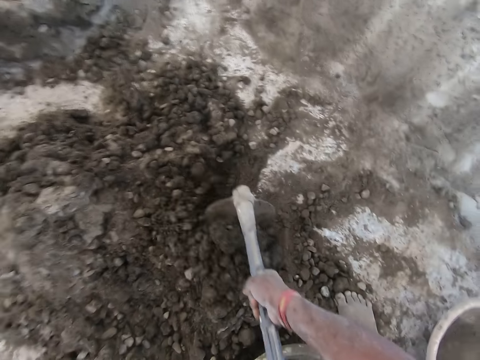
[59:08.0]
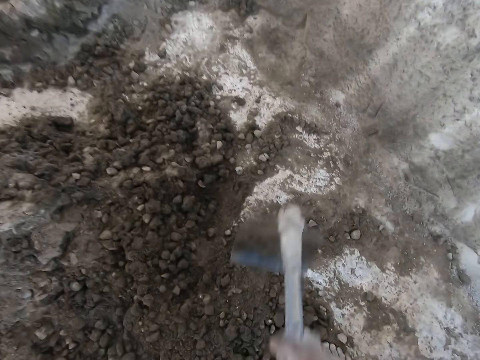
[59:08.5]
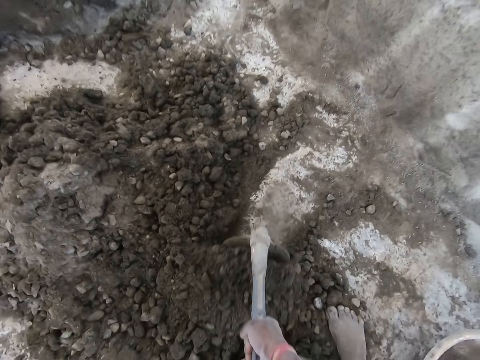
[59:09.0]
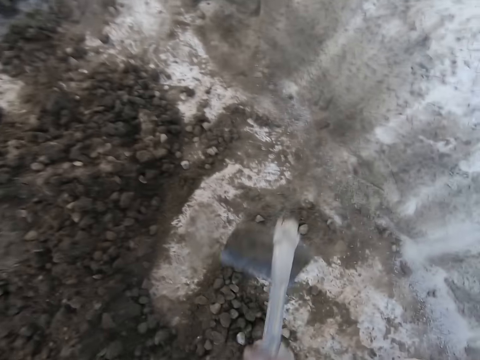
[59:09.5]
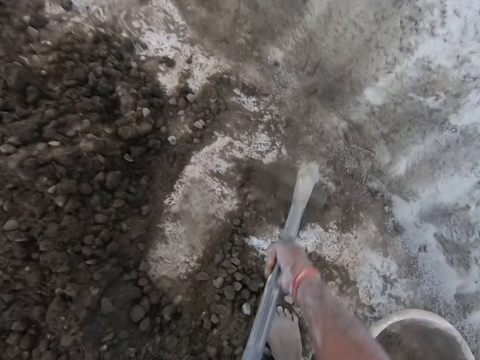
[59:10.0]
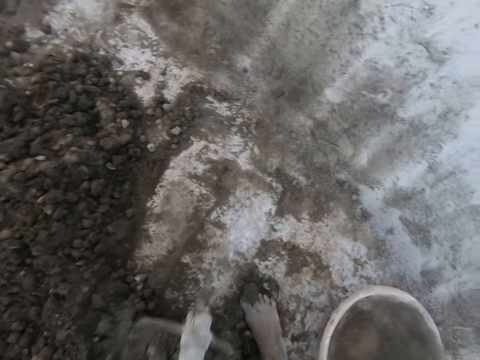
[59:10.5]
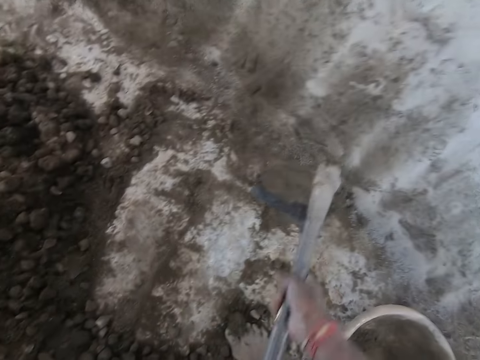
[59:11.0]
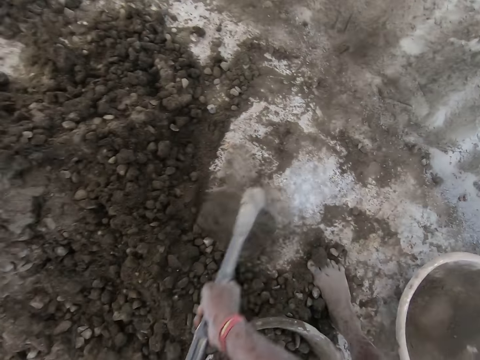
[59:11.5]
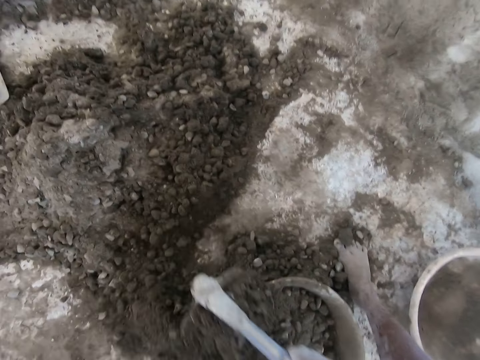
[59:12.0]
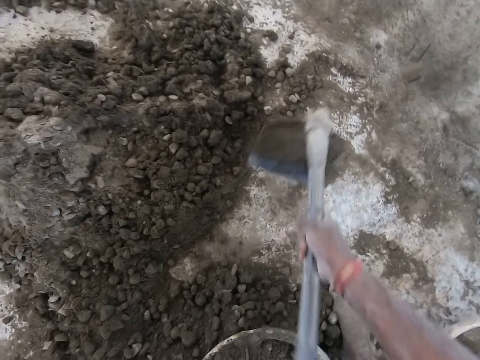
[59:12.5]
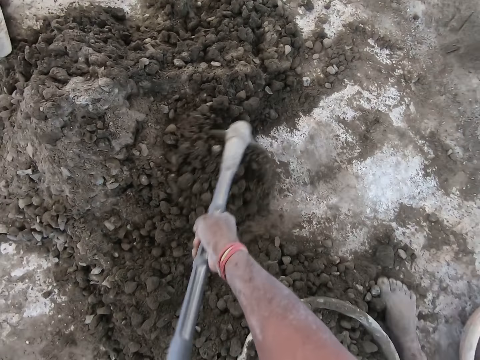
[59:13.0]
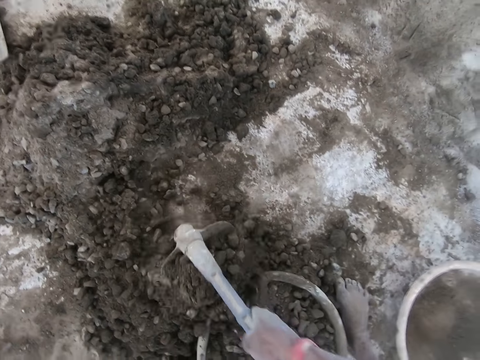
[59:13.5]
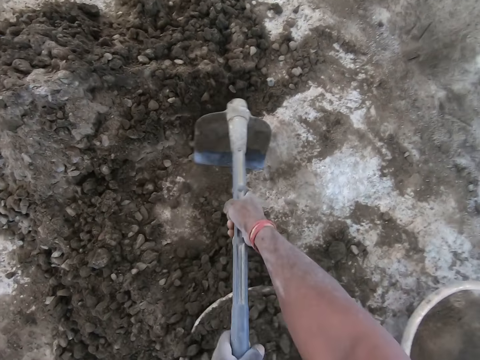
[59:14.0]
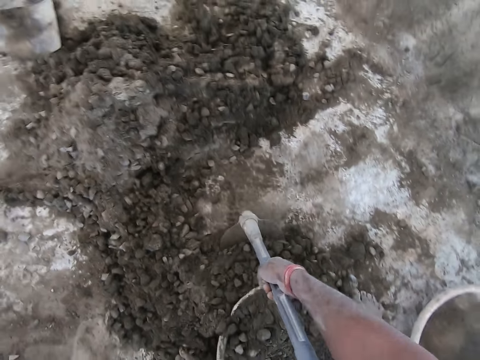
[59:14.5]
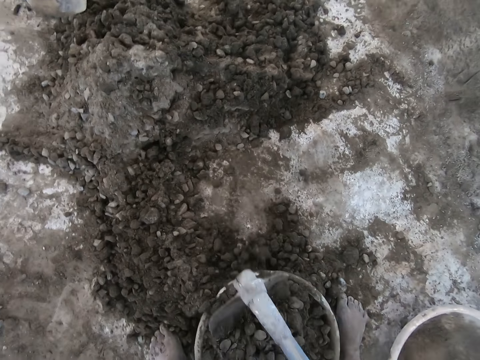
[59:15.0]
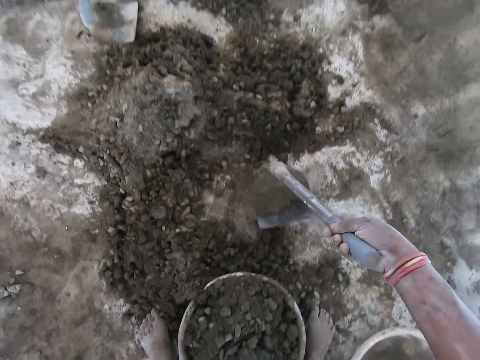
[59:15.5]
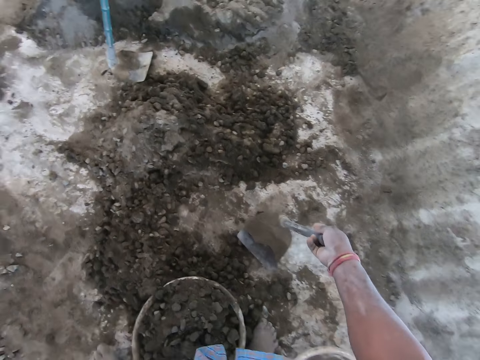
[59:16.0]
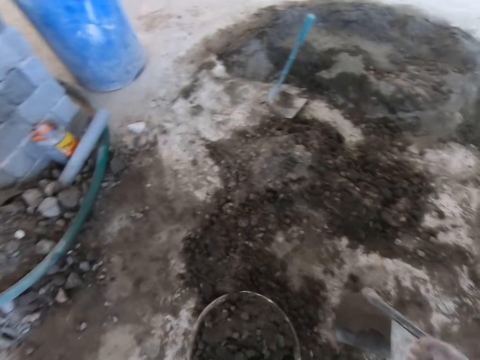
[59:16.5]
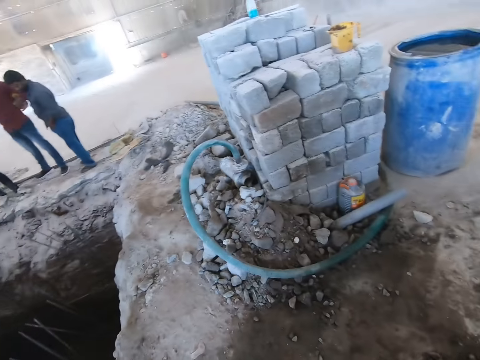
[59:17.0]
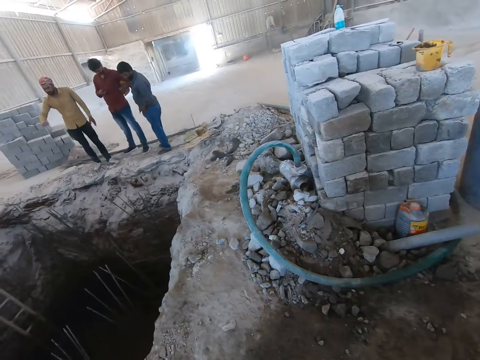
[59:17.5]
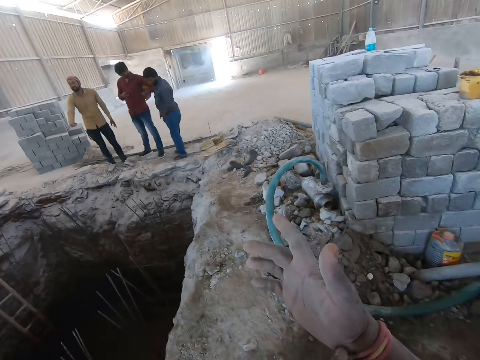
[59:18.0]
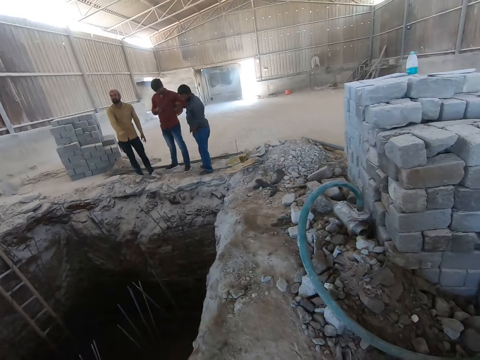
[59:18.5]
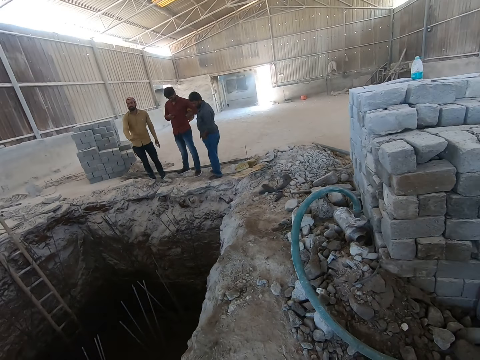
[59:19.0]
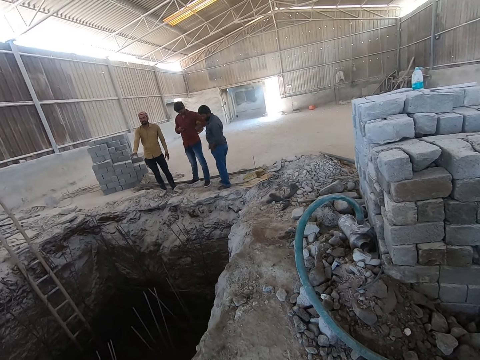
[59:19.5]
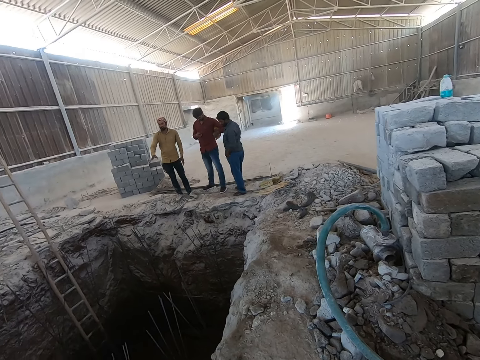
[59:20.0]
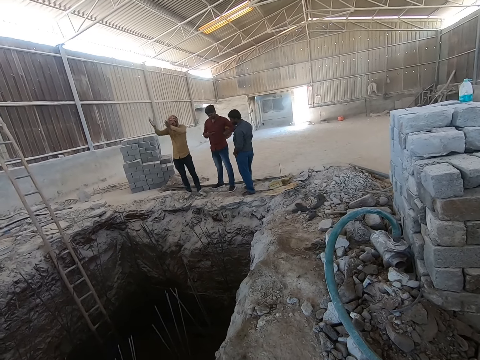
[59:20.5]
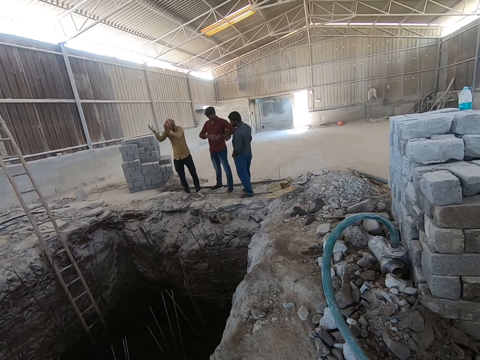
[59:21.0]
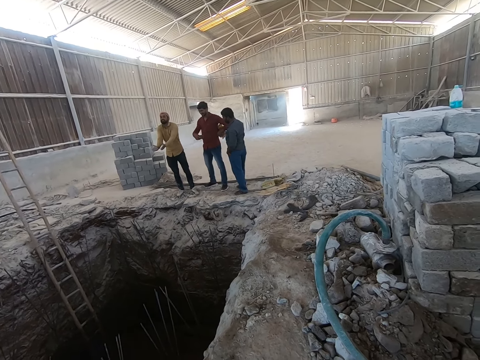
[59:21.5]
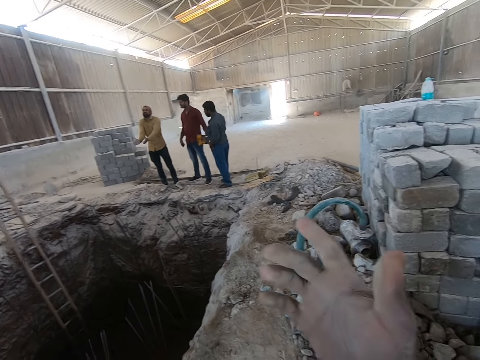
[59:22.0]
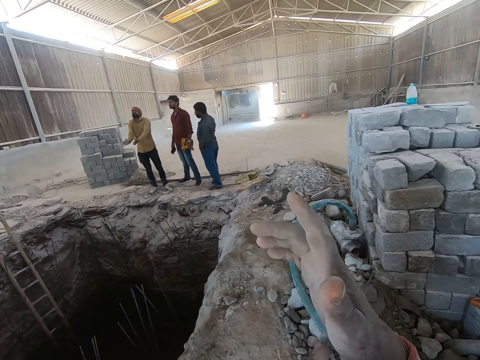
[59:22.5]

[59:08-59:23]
The camera wearer digs soil with a hoe to a basin. He drops the hoe on the floor with his right hand. He interacts with the man. He points his right hand.

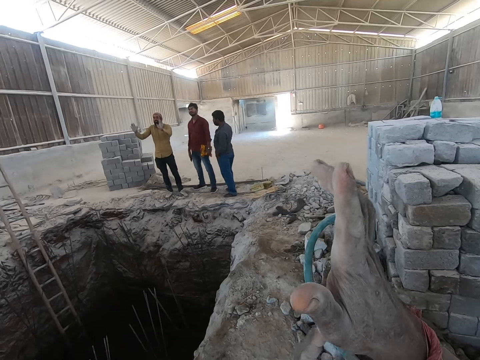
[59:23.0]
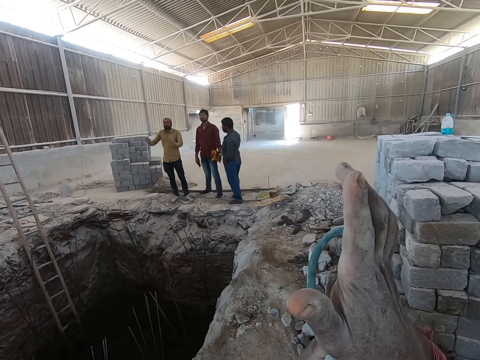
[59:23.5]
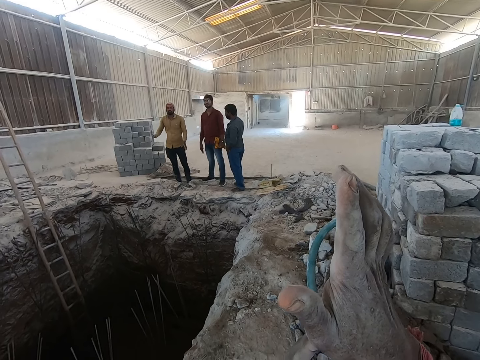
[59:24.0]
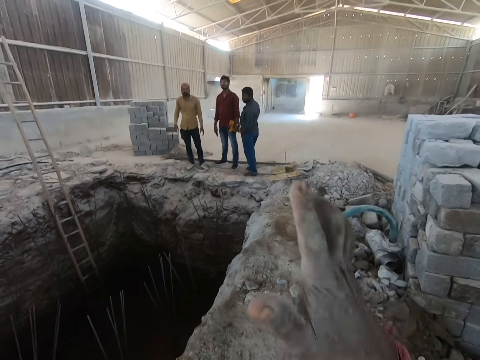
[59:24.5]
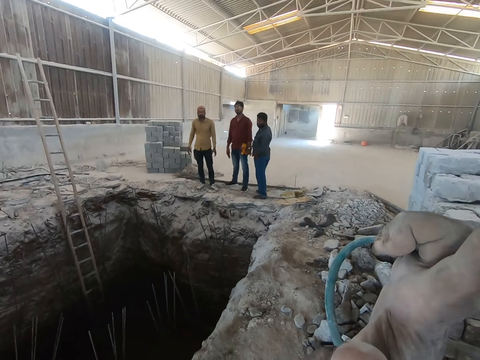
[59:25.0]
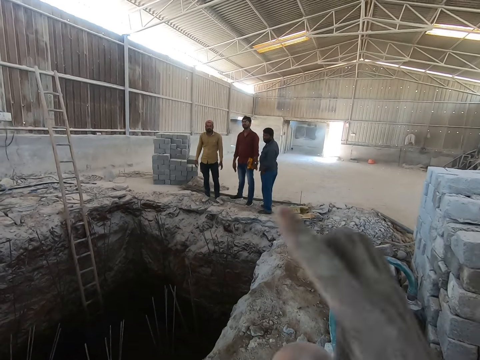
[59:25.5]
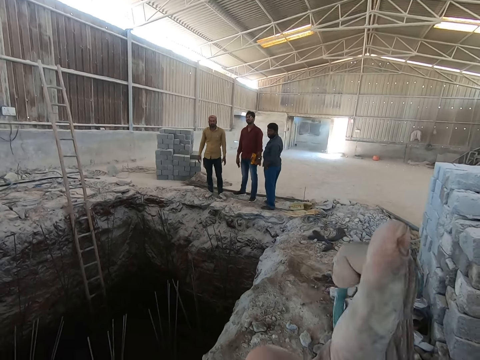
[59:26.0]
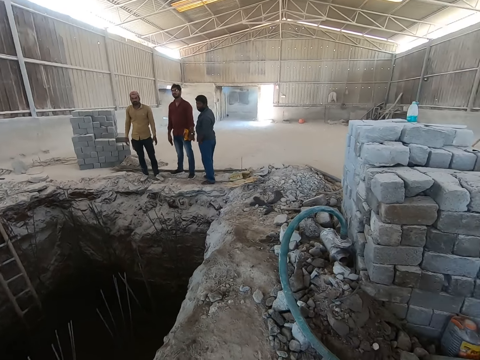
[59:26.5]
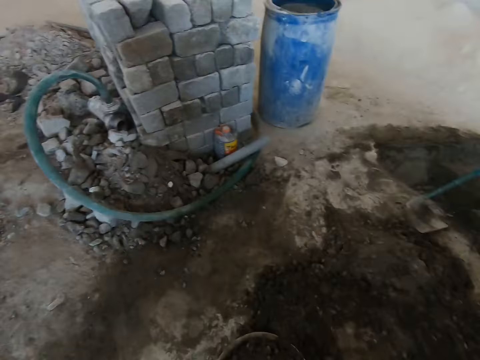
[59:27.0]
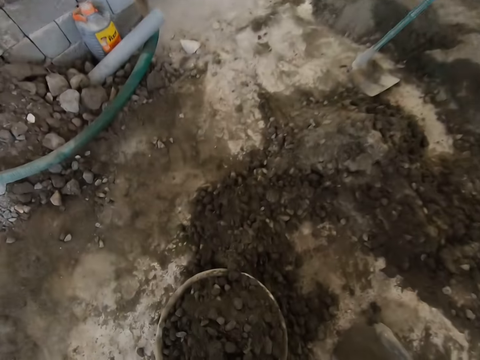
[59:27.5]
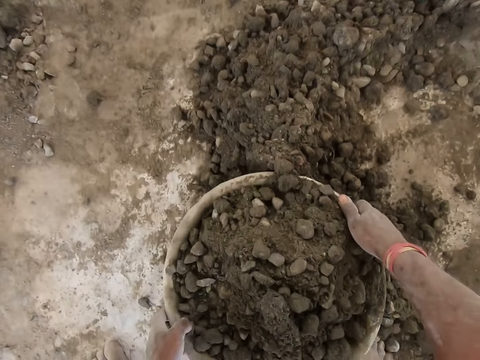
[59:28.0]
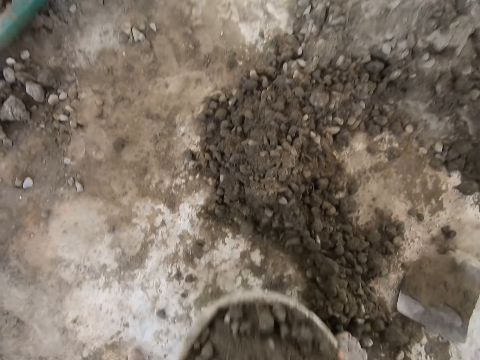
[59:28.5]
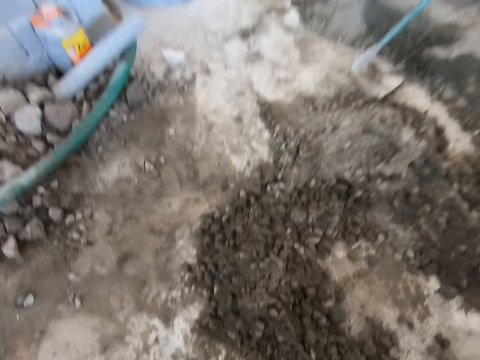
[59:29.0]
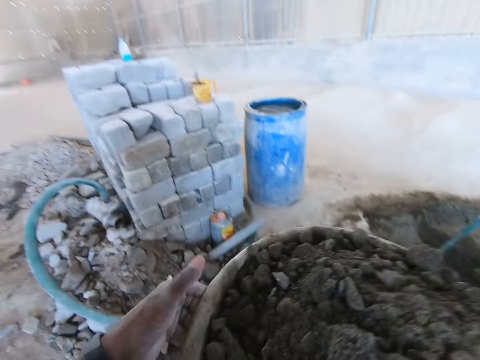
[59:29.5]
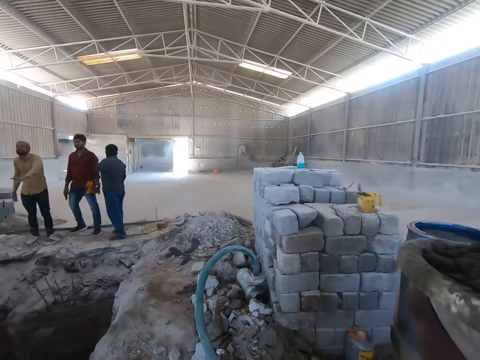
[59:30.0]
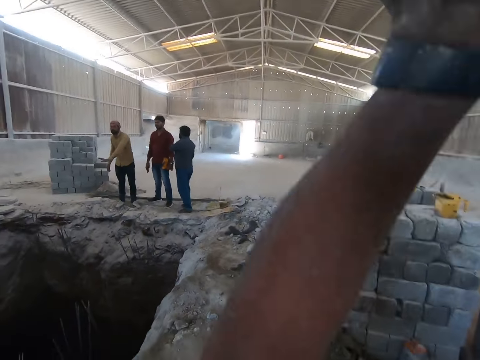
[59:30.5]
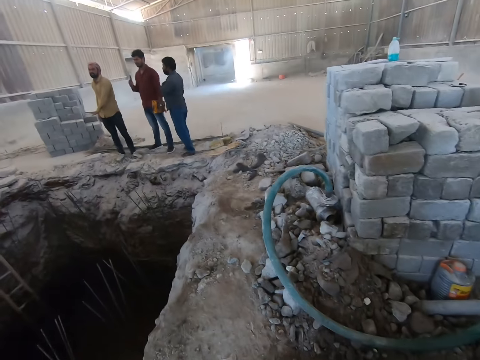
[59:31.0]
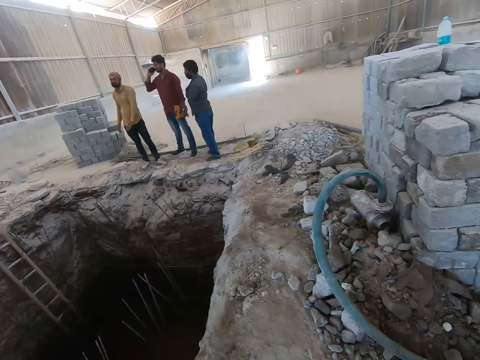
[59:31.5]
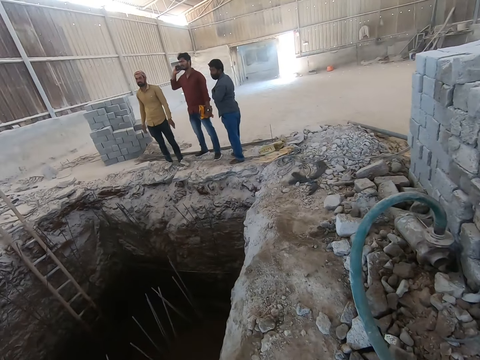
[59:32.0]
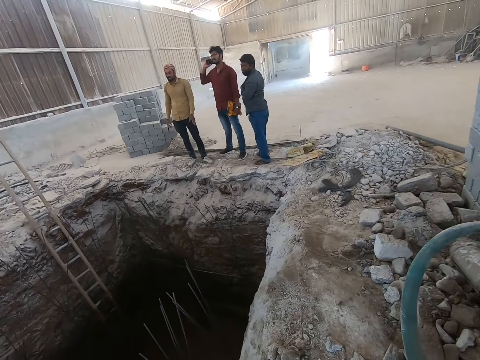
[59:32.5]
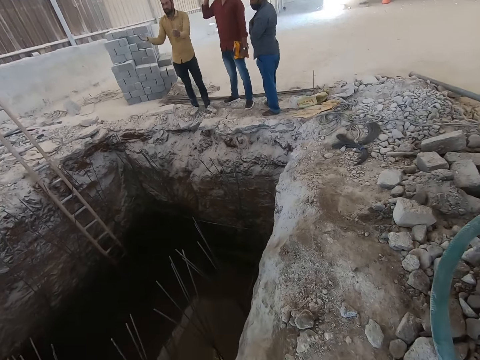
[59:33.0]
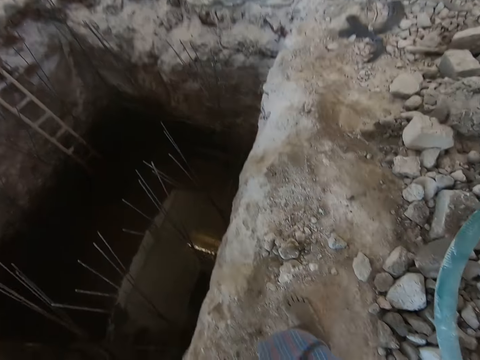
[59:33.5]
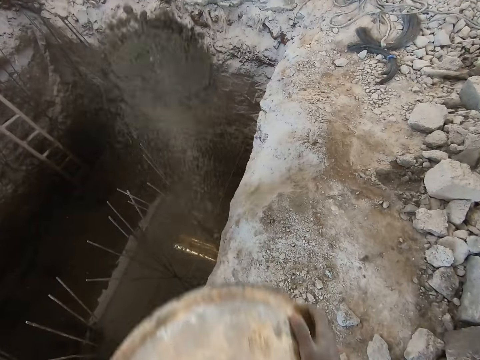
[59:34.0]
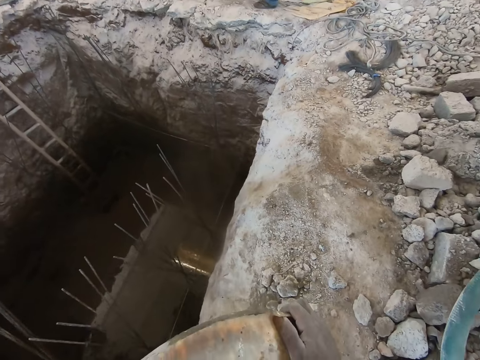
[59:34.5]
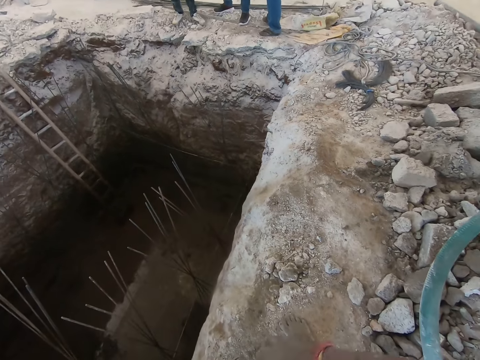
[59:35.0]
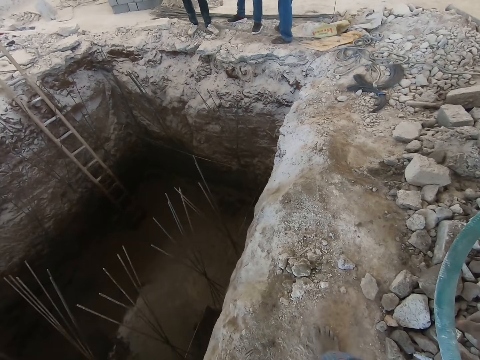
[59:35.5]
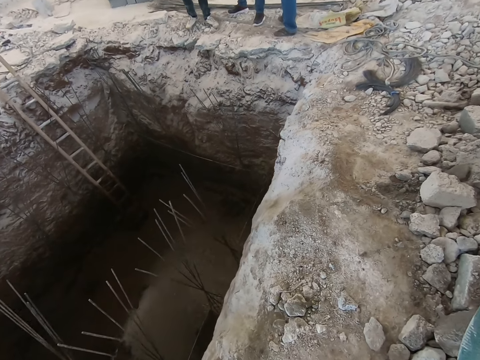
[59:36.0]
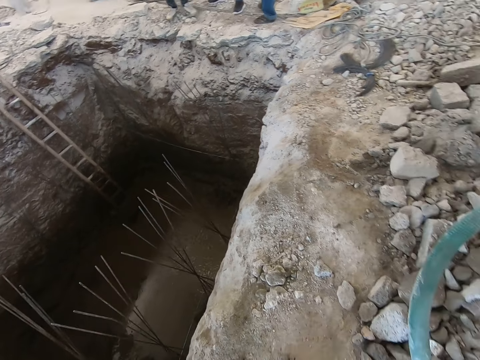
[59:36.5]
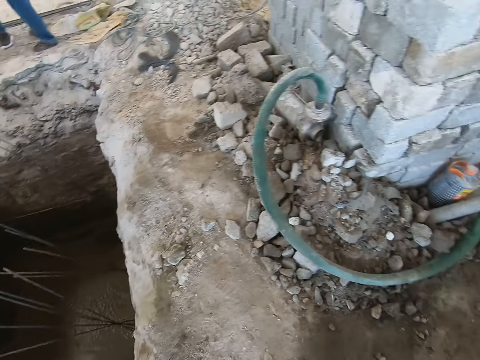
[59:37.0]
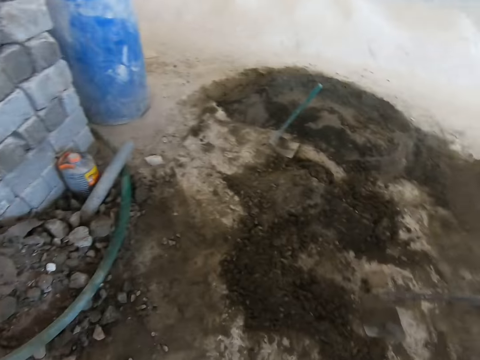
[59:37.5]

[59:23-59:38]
The camera wearer carries the head pan from the floor with both hands. He raises the head pan over his head with both hands. He pours the mortar in the head pan into the trench with both hands. He holds the head pan with his left hand.
